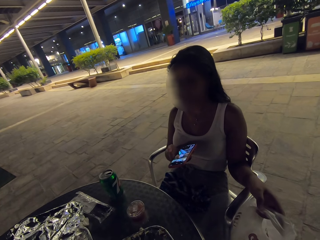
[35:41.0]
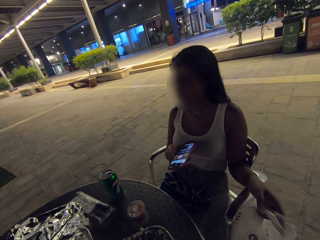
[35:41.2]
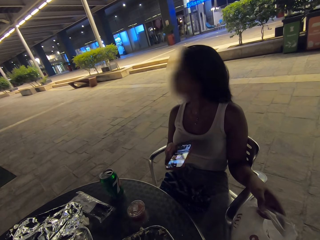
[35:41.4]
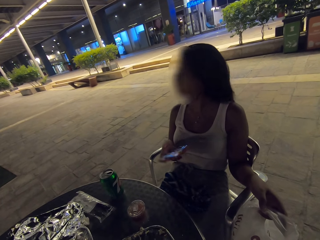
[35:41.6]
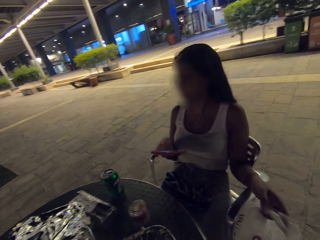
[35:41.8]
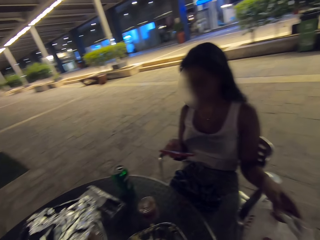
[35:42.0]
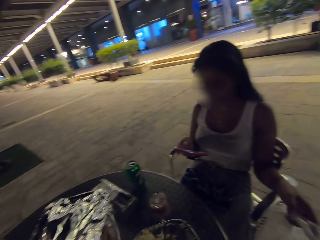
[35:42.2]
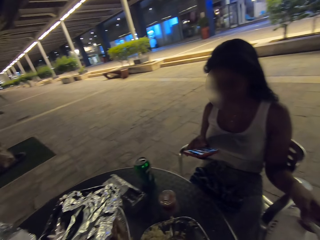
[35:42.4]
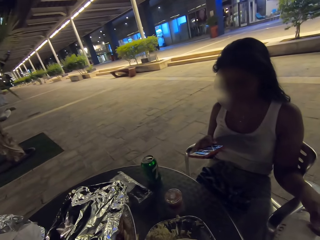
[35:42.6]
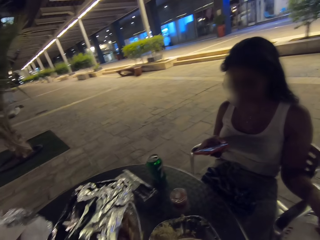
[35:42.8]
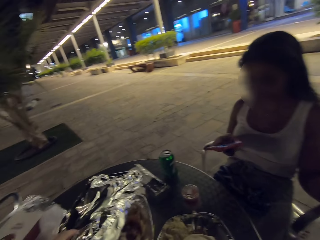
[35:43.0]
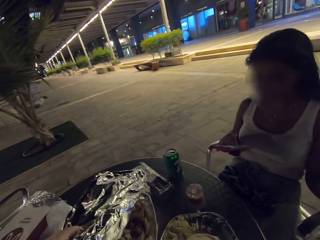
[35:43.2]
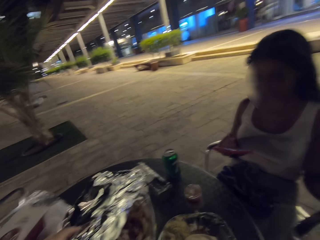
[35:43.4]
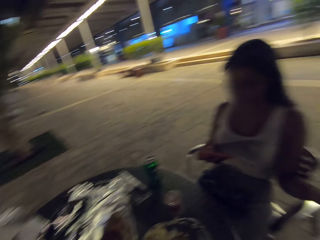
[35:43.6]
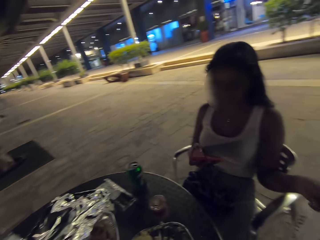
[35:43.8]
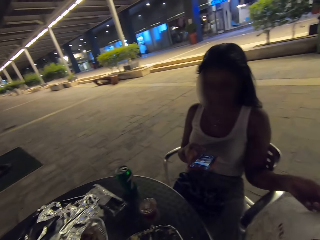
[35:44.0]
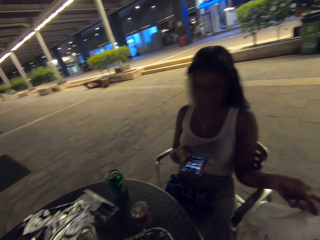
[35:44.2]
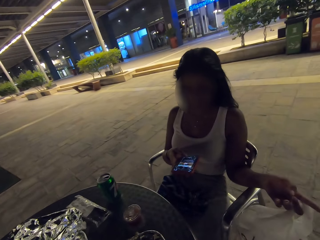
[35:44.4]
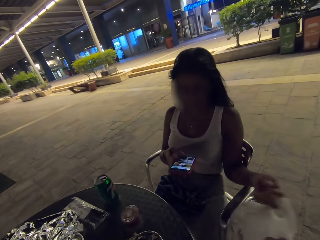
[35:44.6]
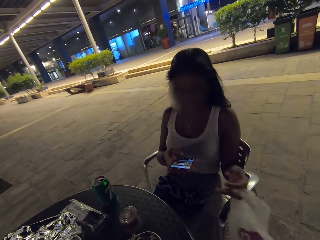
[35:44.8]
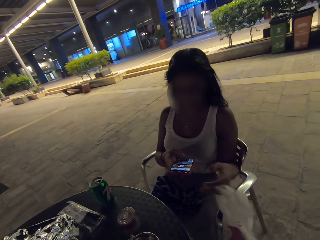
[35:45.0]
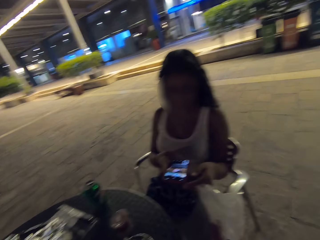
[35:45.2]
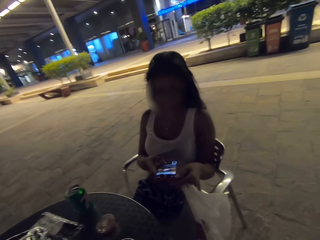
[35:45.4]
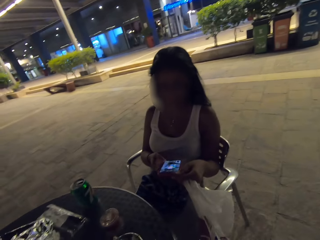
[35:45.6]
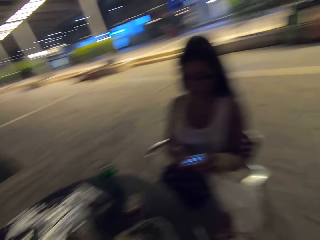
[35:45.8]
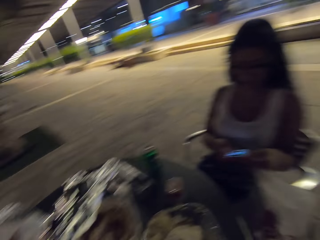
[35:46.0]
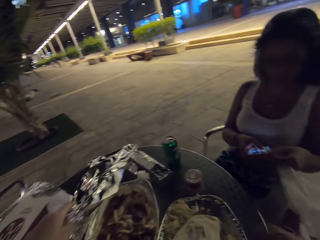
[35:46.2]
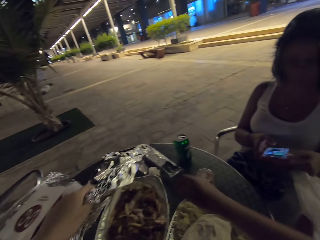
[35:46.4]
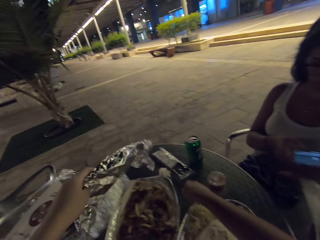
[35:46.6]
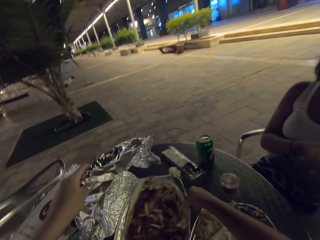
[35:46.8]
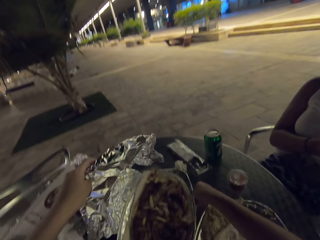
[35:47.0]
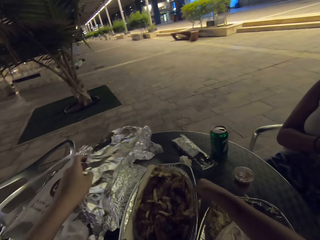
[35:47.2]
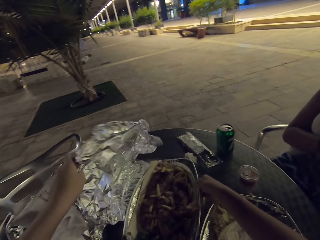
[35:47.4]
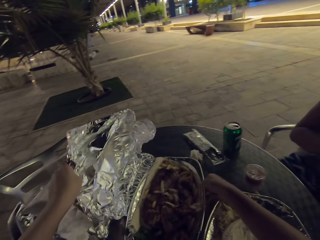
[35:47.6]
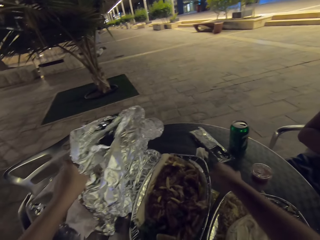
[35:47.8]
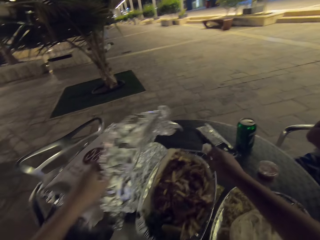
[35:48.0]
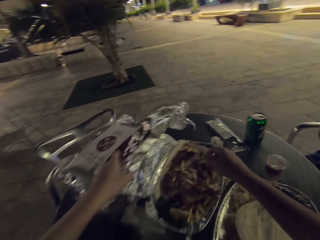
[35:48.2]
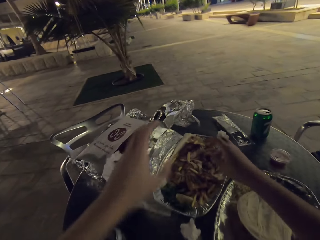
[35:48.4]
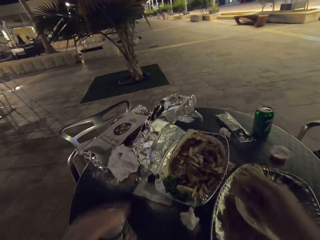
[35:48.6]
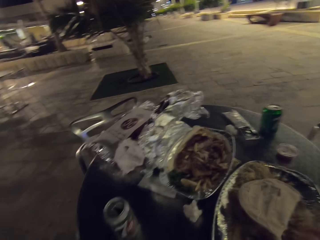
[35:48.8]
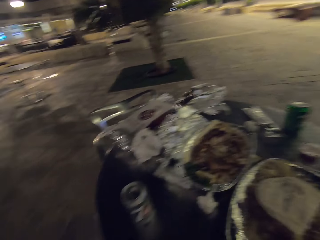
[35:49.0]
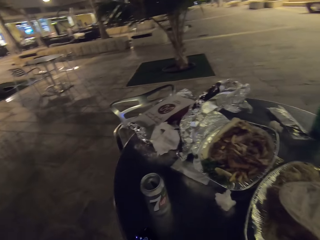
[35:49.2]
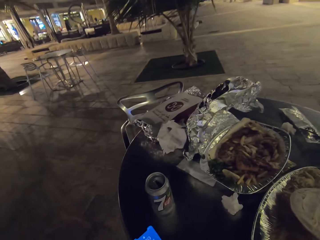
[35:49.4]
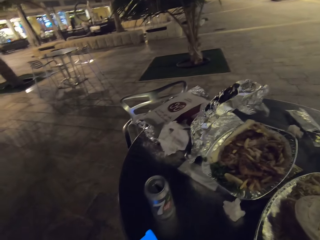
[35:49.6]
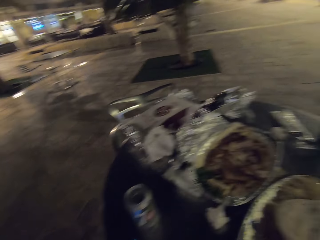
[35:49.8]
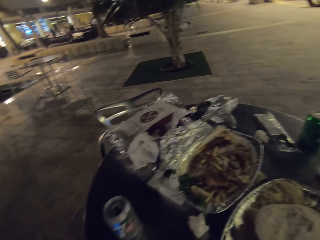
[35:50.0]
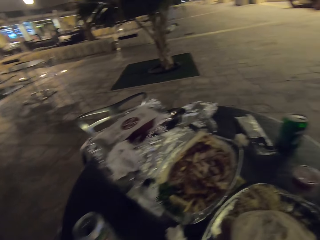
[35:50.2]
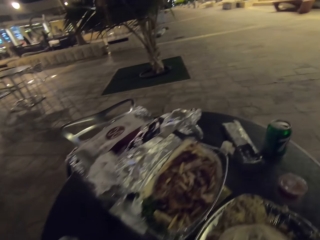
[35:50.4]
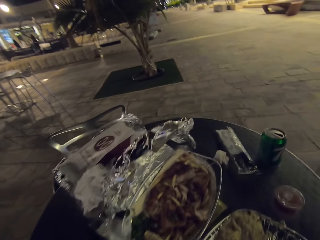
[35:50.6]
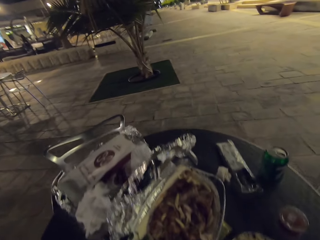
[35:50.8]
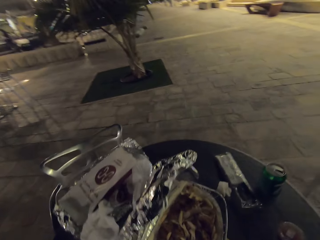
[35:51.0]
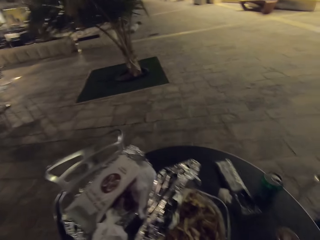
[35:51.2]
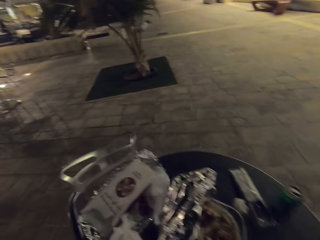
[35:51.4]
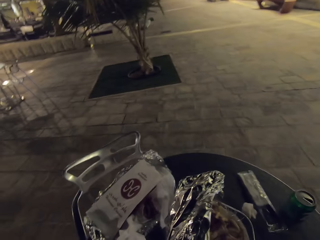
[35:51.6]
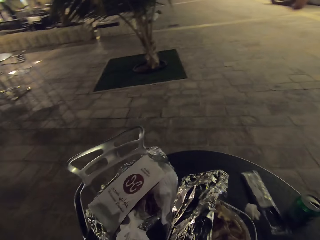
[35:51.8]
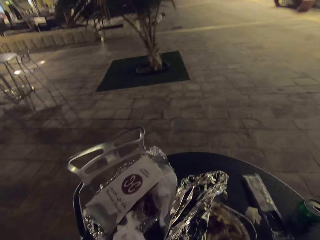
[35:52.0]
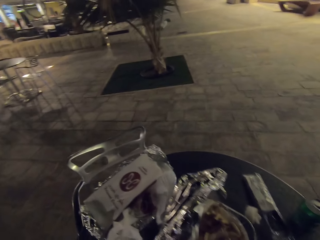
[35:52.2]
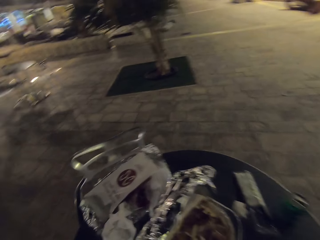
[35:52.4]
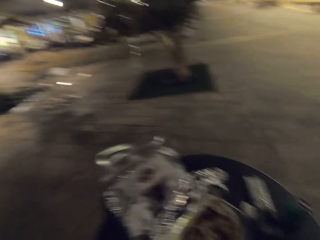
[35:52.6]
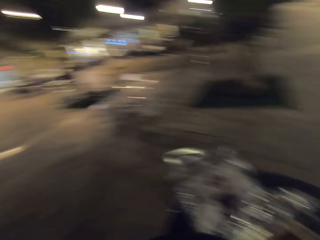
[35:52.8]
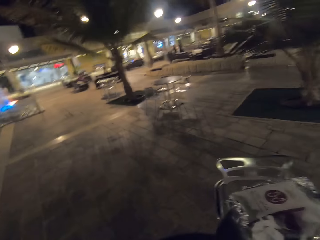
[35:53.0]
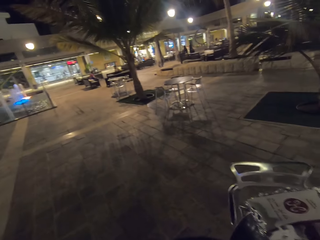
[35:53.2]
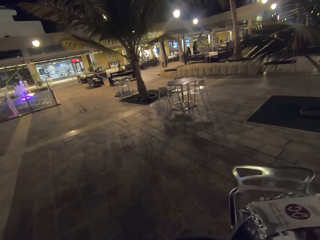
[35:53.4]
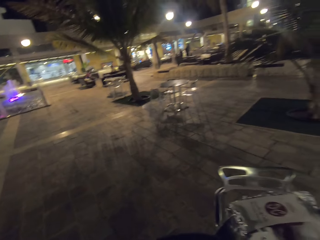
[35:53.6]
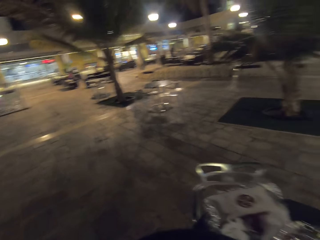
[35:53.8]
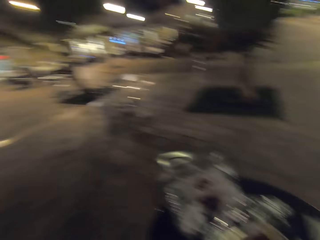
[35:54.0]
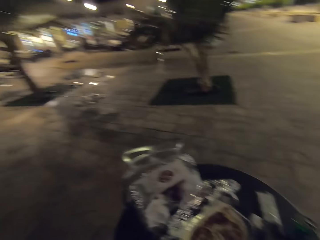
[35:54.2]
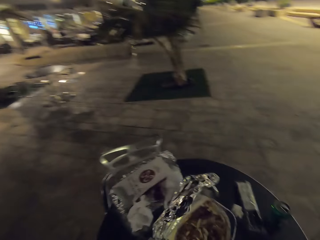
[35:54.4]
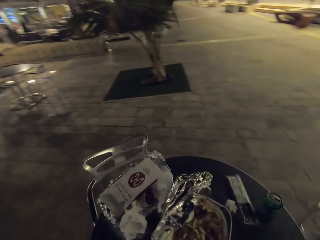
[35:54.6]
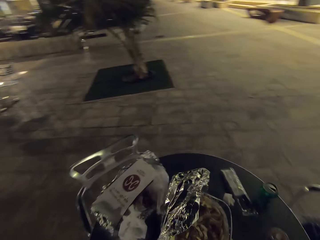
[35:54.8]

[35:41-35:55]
A person scrolls the phone. The camera wearer adjusts the camera.

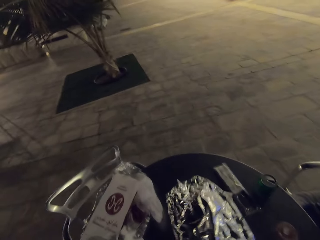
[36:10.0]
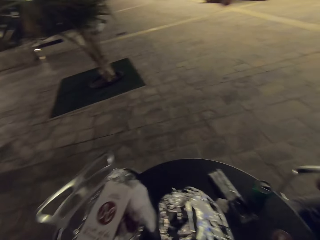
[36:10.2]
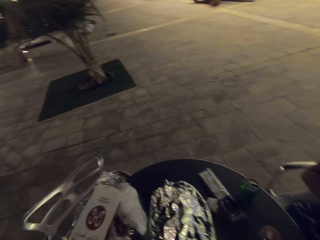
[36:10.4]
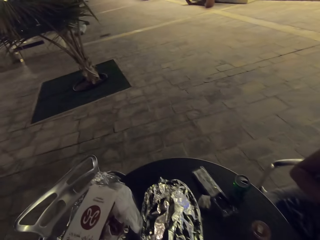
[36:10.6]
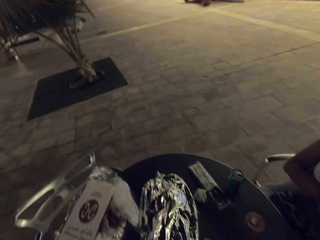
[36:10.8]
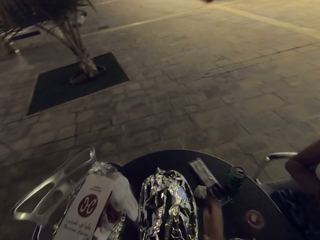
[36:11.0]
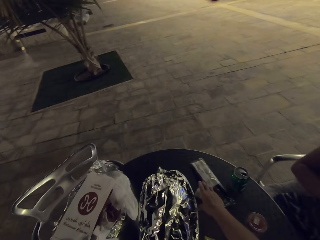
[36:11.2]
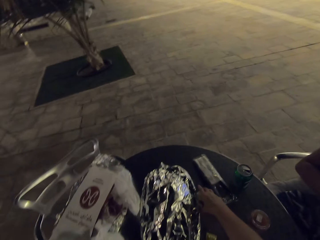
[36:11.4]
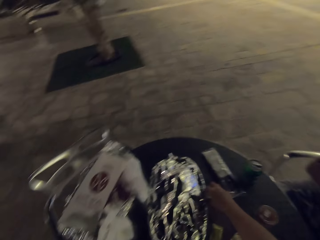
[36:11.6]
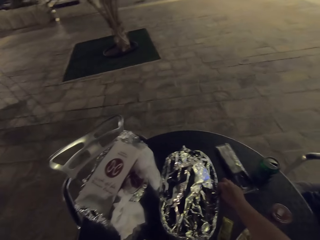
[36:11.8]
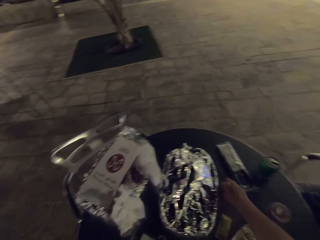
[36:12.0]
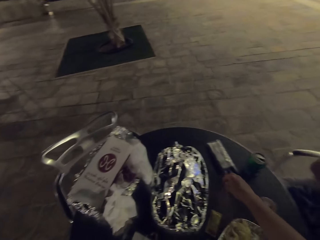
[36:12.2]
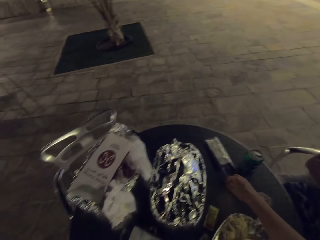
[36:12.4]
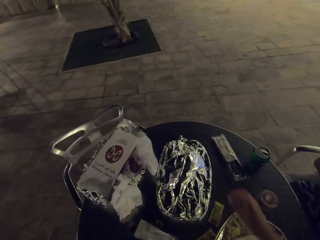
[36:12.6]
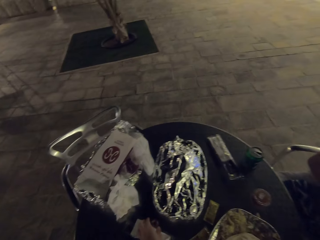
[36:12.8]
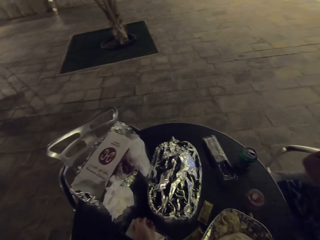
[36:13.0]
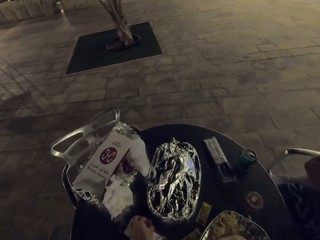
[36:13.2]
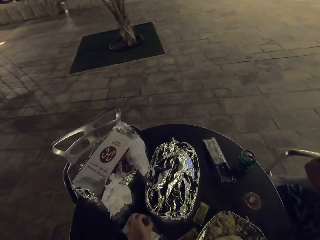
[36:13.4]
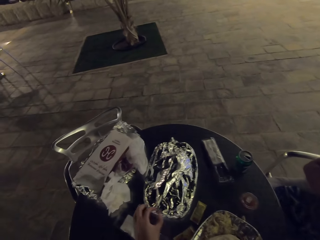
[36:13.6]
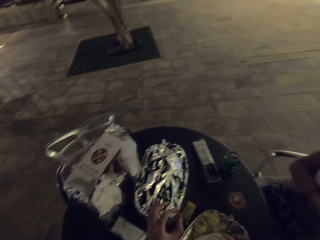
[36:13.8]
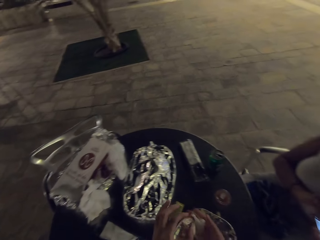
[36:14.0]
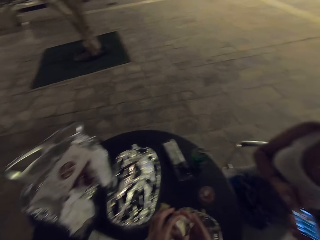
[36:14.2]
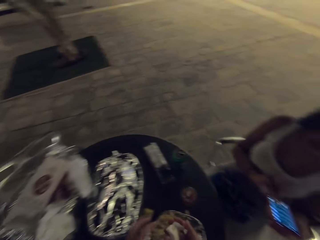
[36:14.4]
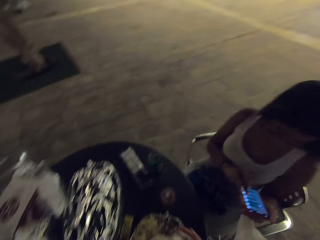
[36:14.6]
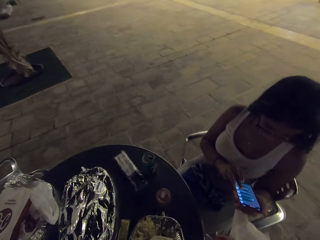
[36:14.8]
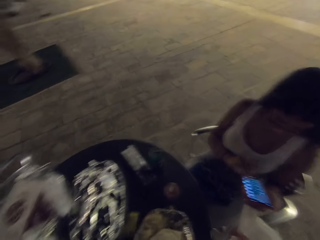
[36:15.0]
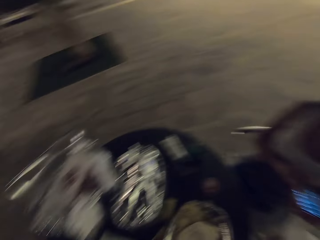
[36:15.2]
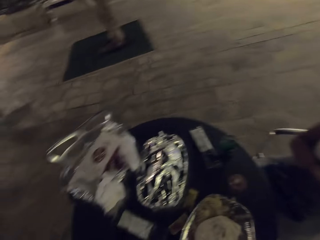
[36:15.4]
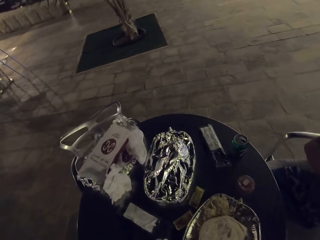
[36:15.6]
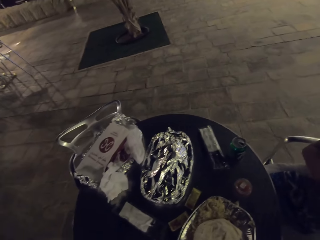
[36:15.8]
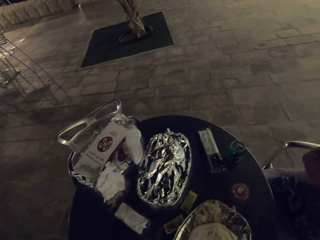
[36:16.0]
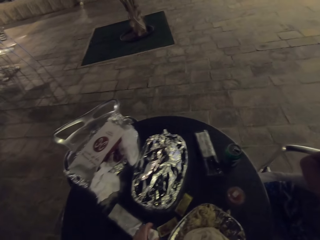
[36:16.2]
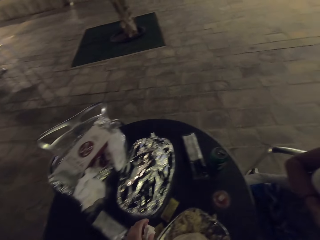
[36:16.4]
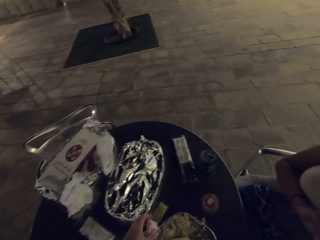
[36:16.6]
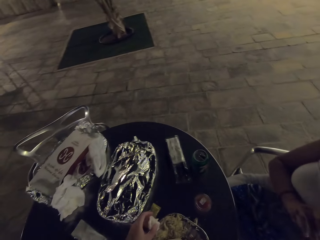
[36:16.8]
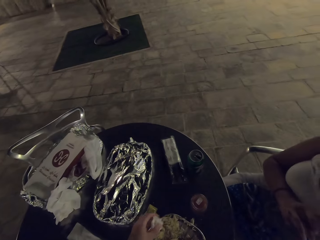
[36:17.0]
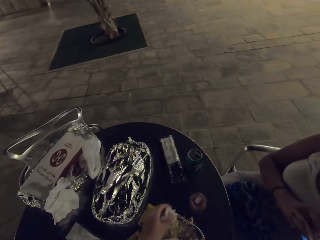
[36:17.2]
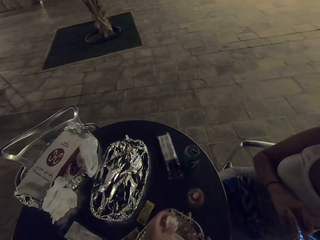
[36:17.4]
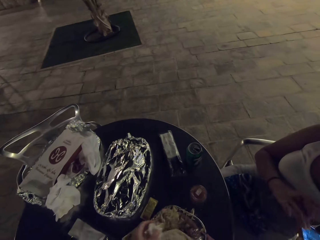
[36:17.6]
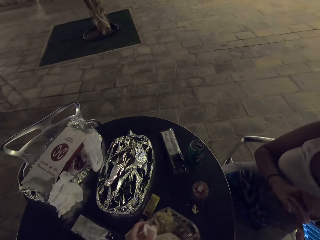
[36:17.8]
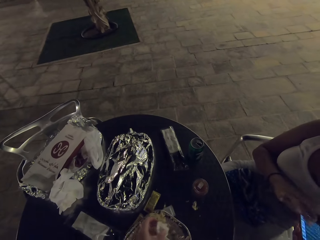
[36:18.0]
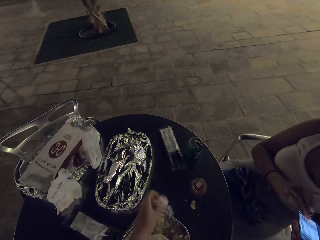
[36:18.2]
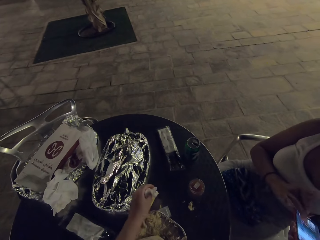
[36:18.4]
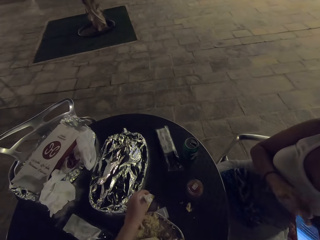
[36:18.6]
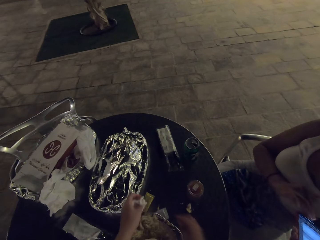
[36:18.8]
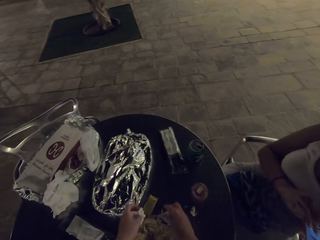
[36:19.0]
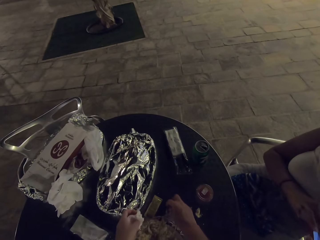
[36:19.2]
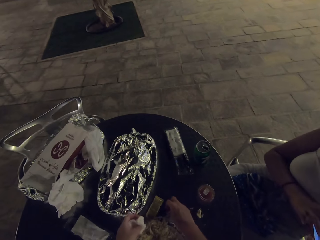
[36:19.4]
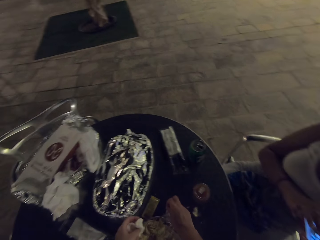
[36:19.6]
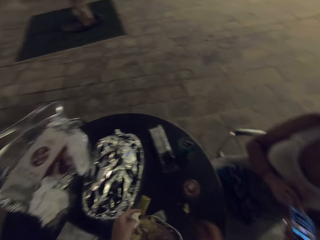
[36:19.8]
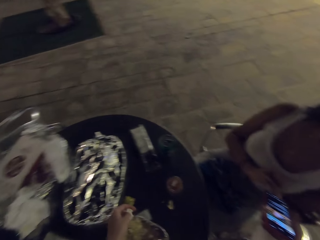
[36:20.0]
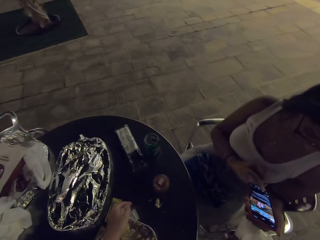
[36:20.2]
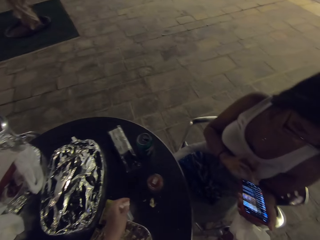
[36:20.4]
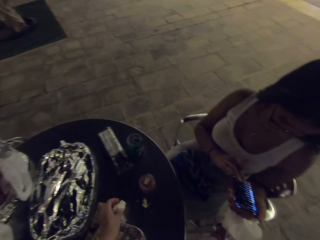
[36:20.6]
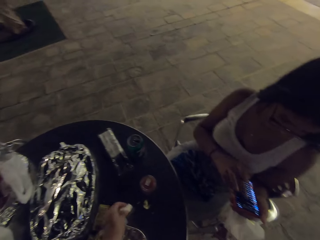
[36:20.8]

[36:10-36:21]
The camera wearer picks up the used serviette on the table. They put the dirt in a plastic nylon bag. They turn around.
